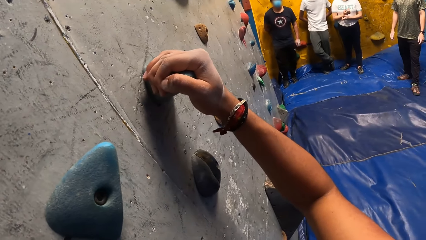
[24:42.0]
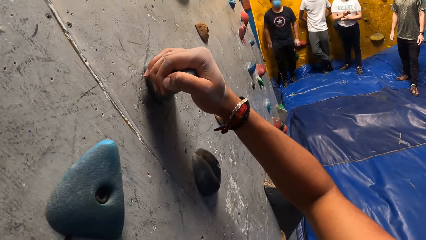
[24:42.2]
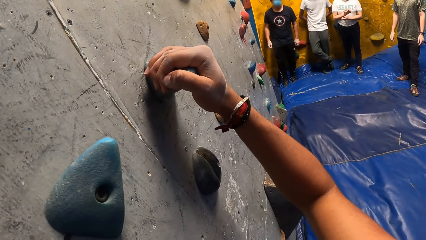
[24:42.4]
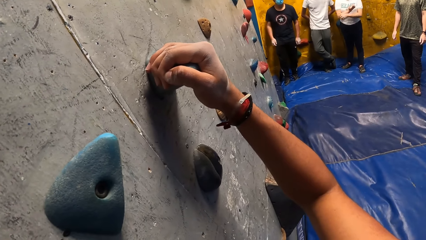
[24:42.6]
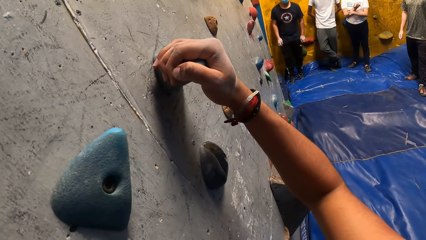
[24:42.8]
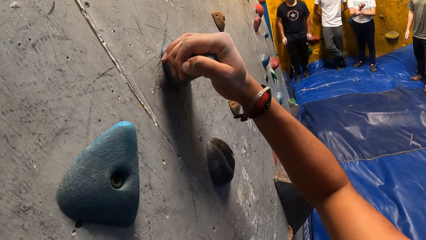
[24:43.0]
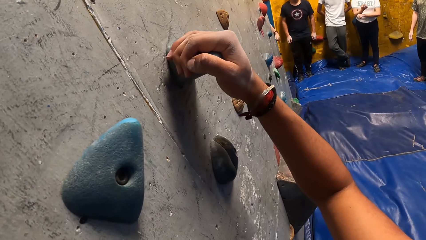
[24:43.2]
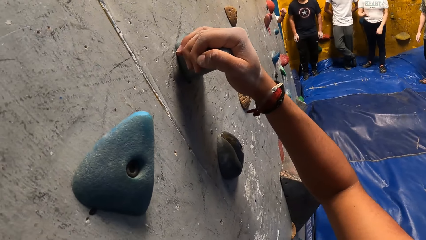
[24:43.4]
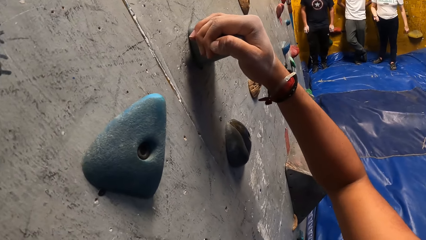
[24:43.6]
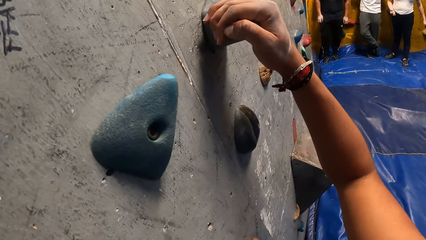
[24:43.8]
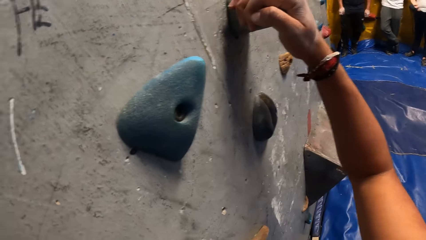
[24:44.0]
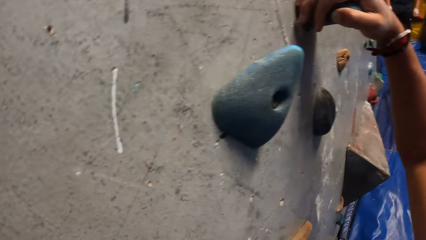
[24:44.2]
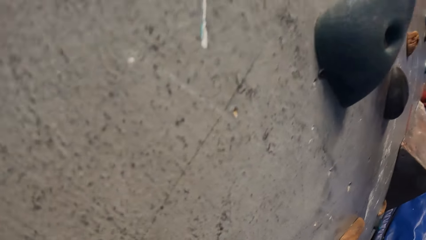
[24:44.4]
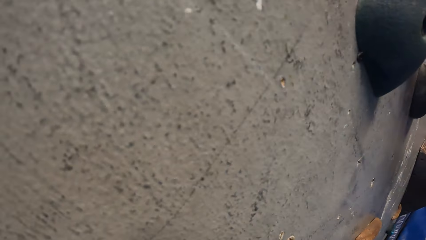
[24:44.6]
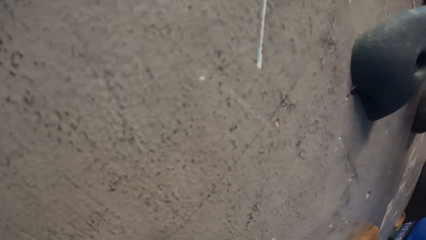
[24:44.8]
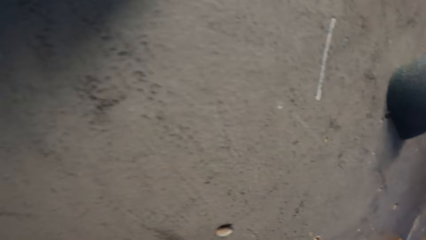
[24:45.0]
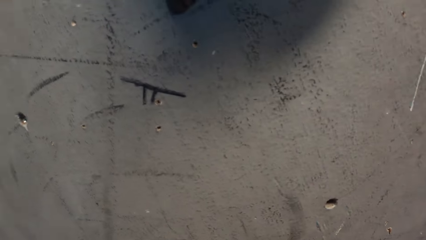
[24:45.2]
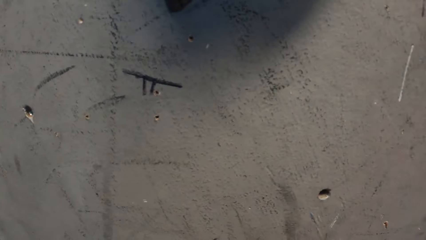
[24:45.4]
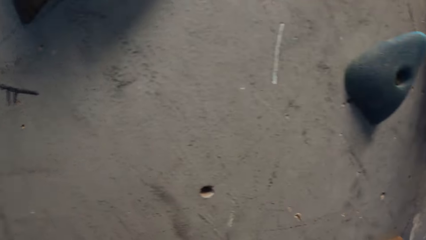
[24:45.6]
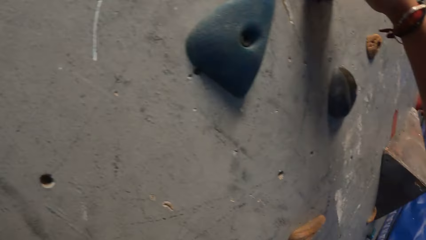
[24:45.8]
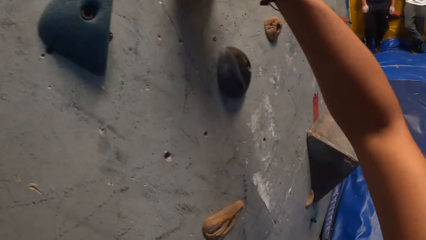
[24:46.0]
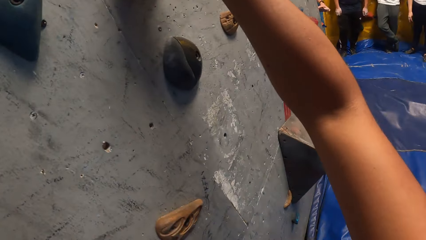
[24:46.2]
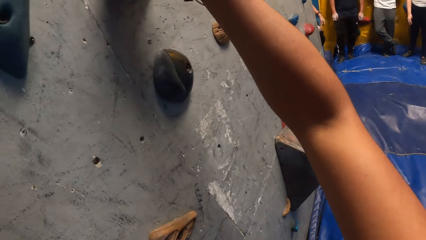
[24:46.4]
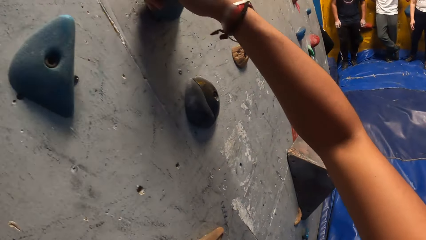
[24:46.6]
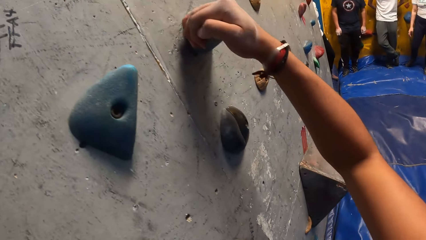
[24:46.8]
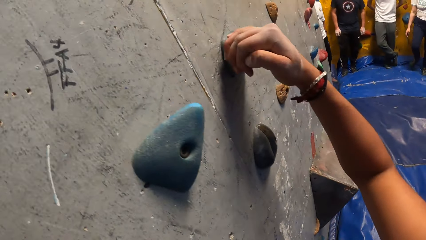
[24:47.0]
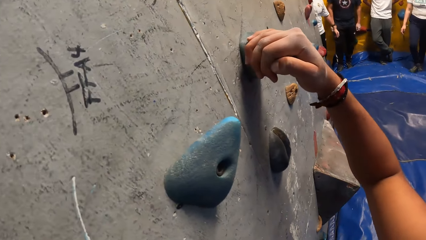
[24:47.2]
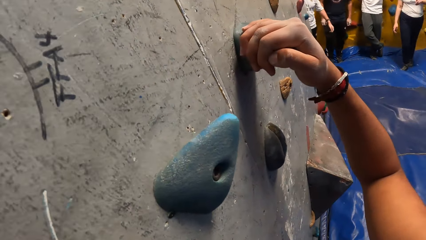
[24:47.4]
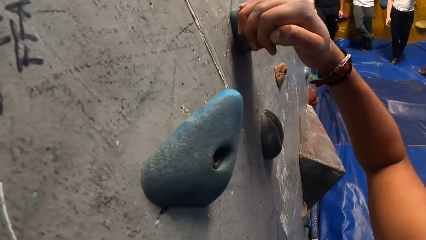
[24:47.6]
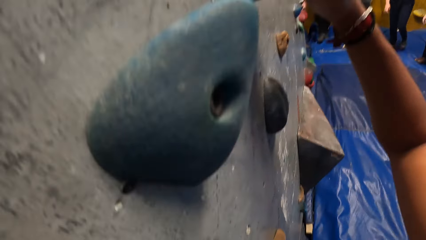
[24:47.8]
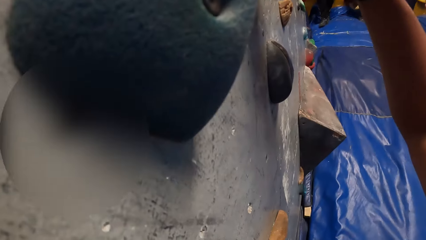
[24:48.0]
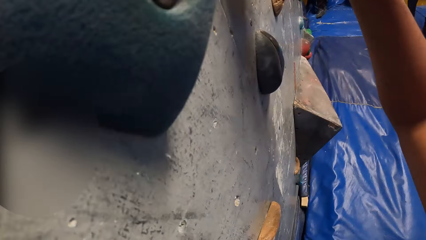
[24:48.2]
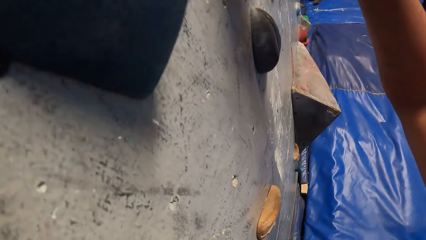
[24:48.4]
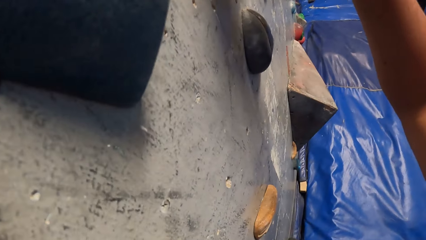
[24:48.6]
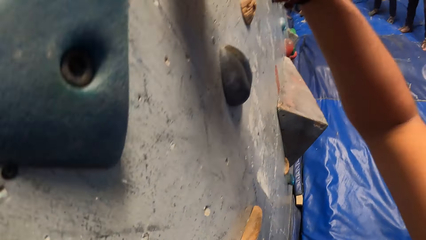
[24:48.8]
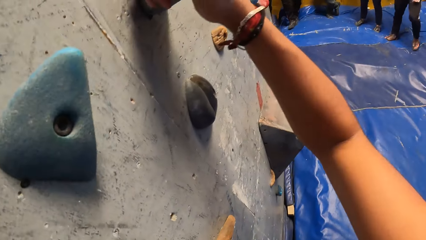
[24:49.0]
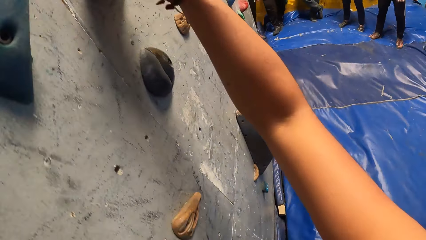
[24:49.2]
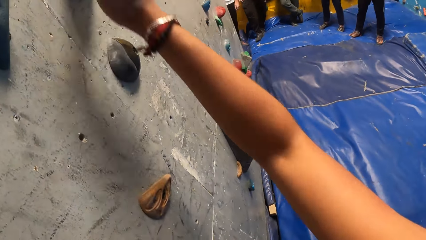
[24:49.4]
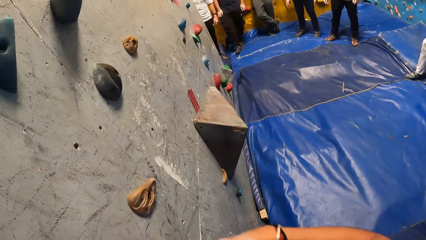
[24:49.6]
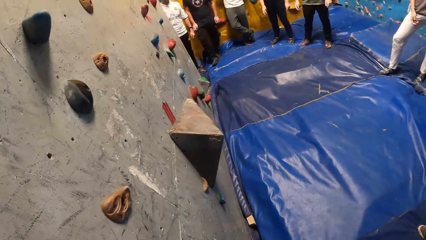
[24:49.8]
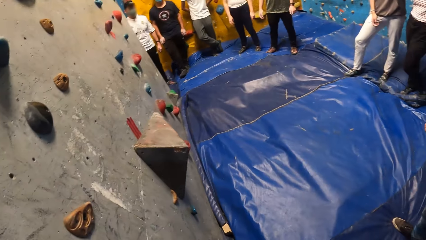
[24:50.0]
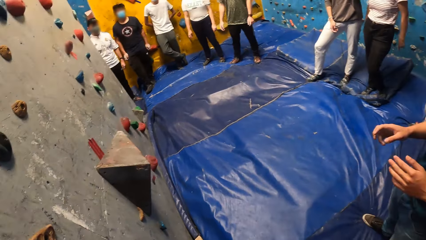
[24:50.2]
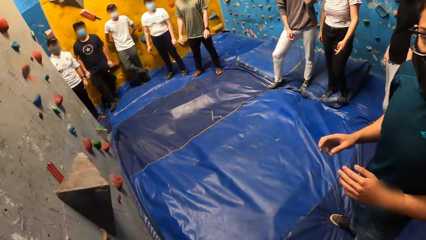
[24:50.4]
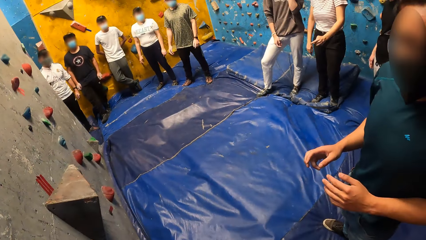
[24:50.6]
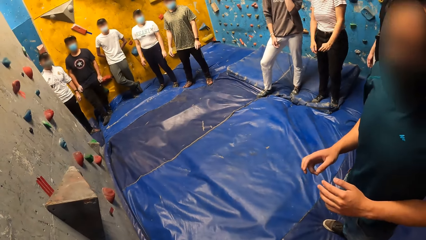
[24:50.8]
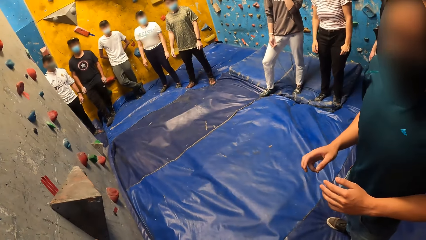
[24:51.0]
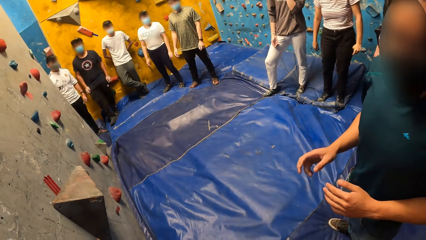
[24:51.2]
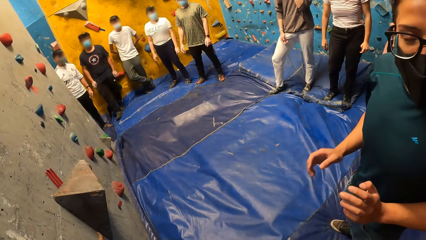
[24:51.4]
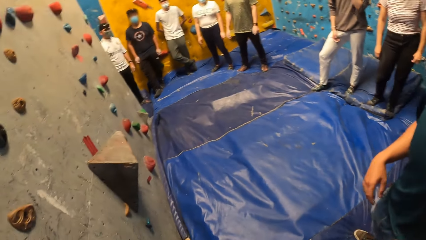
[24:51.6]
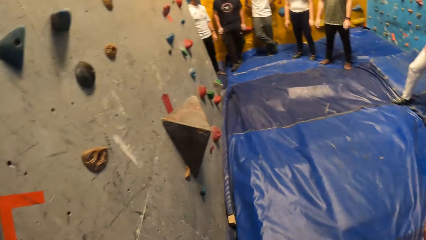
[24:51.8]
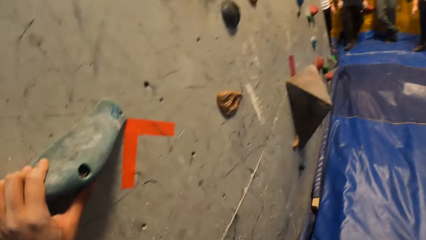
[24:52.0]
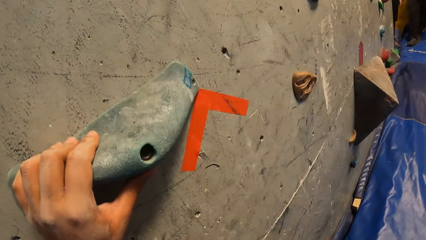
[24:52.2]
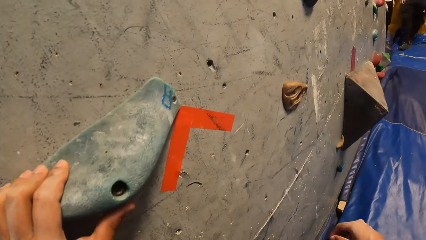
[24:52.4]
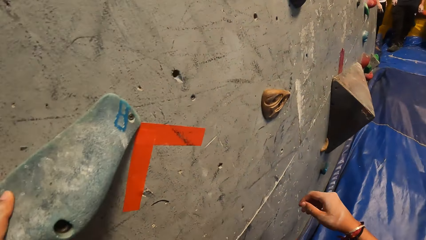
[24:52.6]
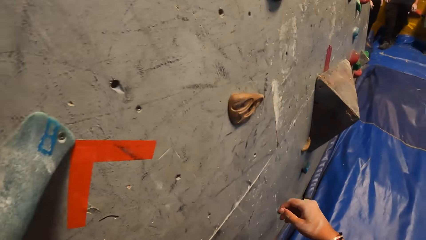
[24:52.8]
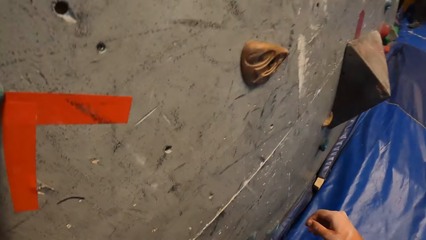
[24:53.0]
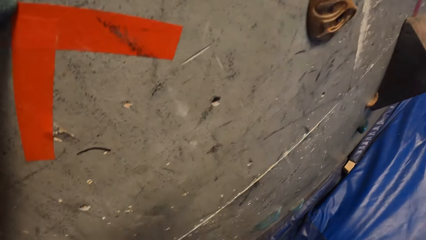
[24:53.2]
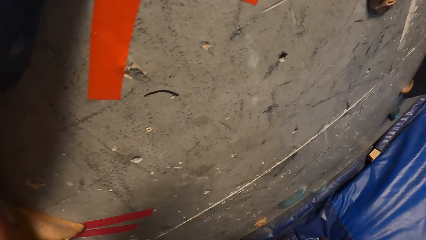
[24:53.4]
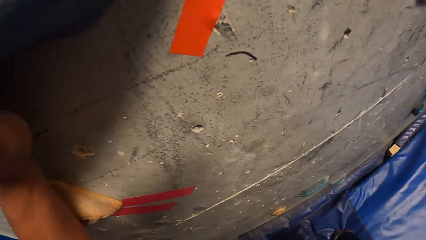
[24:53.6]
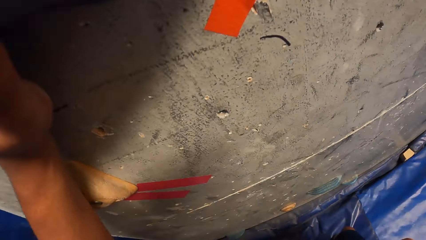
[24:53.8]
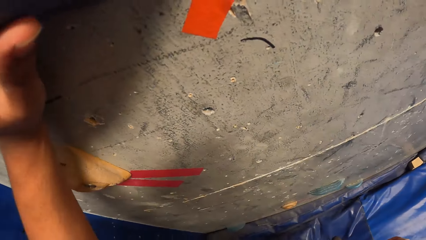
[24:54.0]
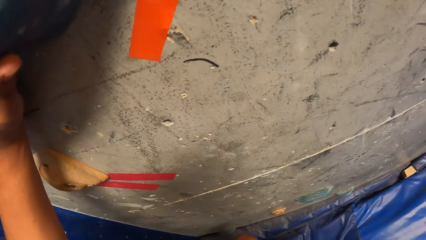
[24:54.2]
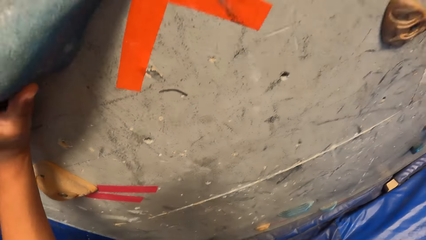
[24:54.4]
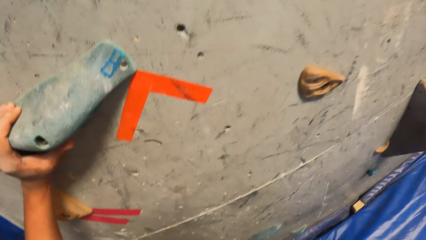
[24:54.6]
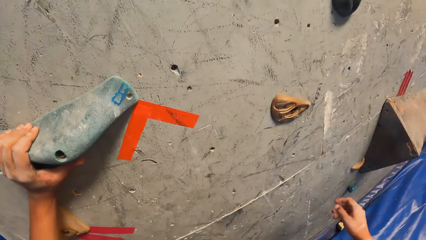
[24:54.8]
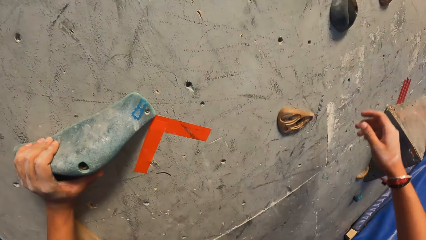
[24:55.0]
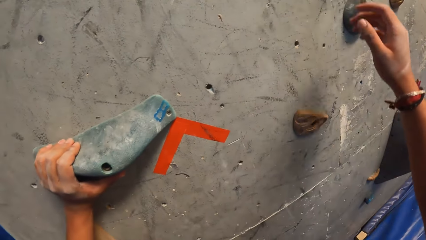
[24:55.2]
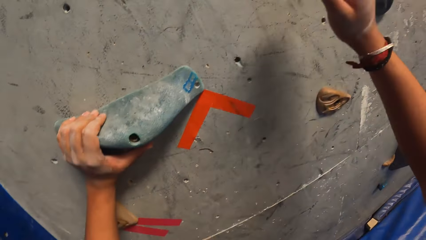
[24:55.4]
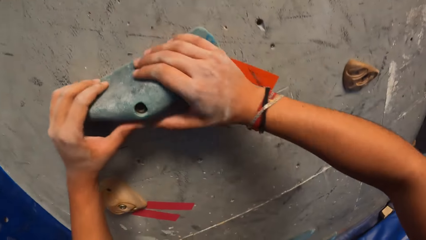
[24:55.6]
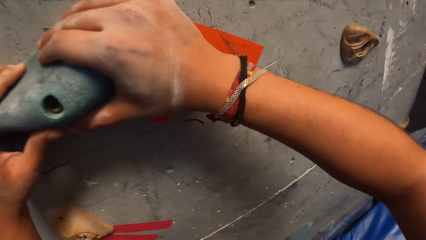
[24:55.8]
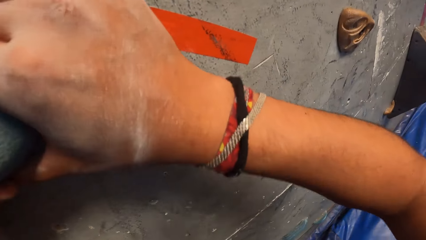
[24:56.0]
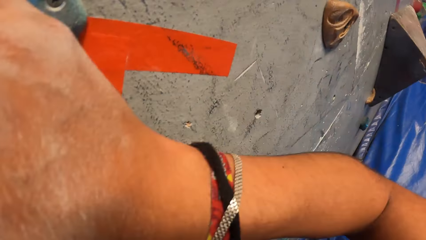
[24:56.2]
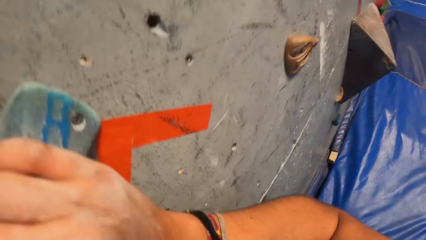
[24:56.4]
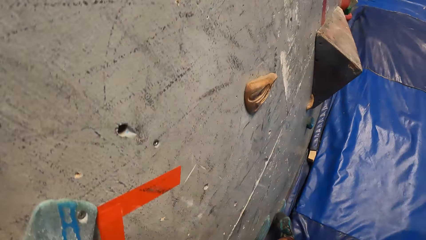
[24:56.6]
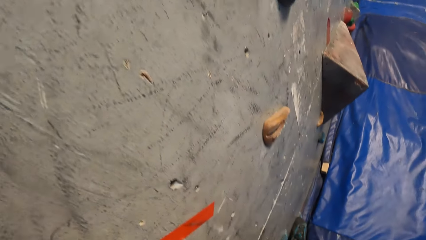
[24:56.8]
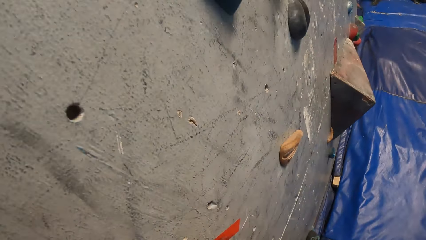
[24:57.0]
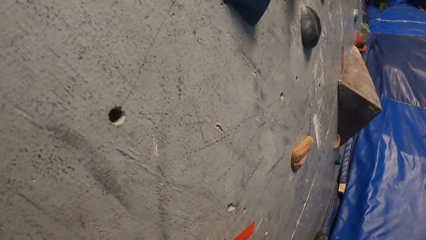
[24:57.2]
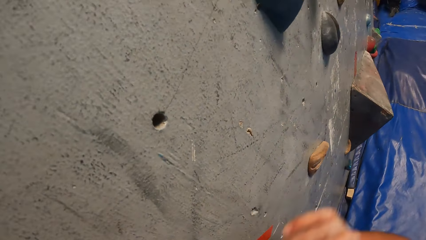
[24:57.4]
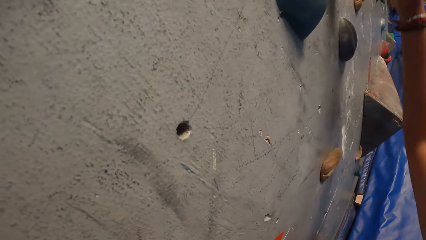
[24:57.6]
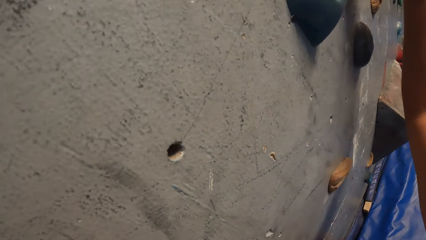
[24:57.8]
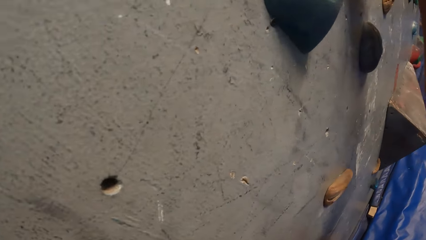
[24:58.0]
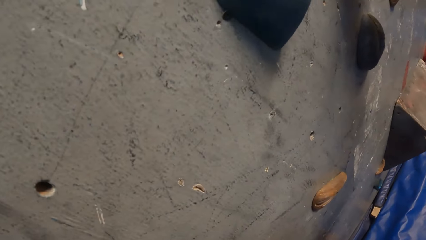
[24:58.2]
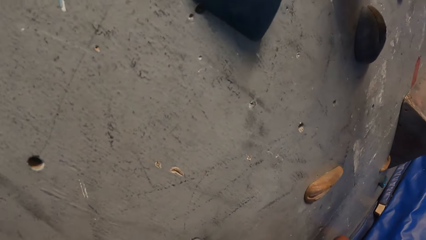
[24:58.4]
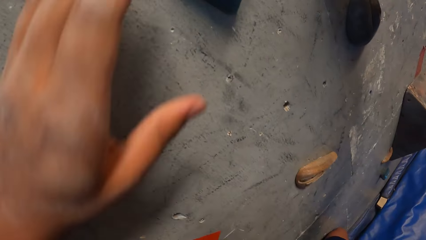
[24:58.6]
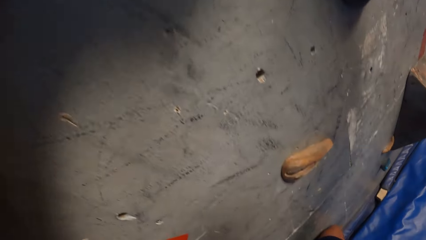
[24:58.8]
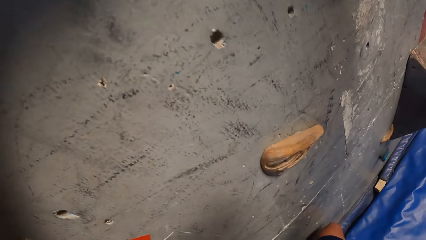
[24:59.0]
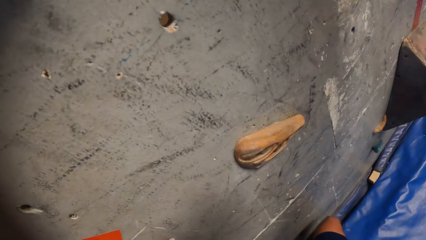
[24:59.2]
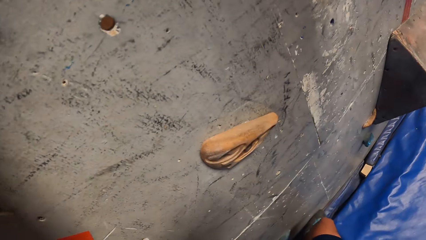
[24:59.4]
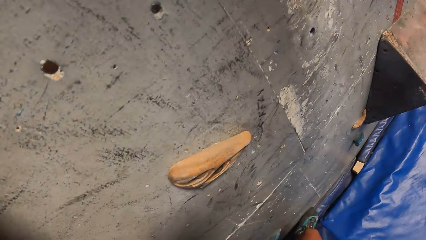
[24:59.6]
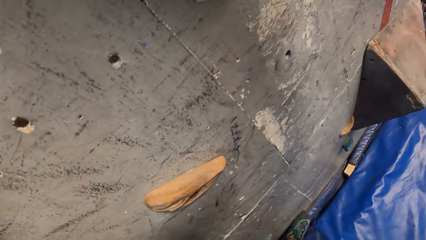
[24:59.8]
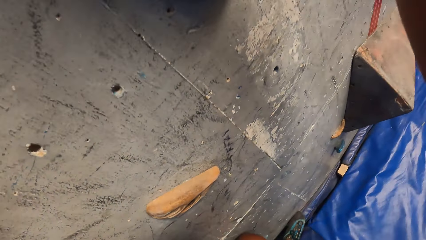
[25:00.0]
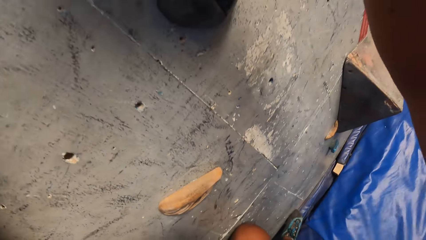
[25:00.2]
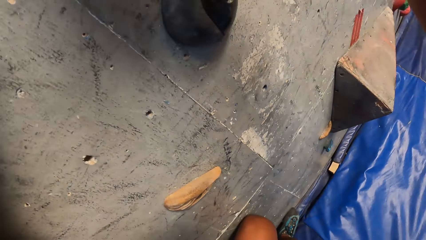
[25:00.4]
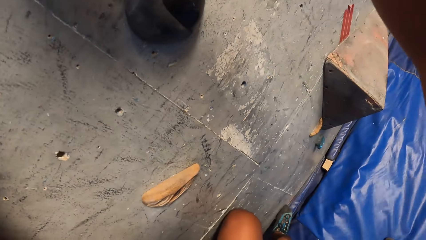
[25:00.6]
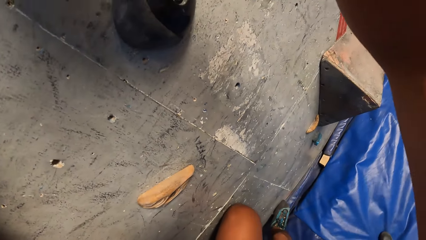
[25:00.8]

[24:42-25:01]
The man interacts with the camera wearer. The camera wearer holds the climbing hold on the bouldering wall with both hands. They climb the bouldering wall with both hands.
